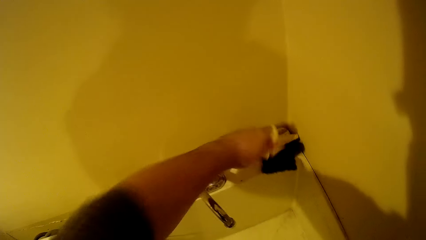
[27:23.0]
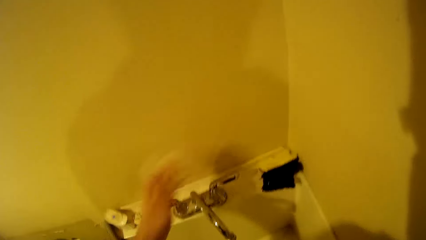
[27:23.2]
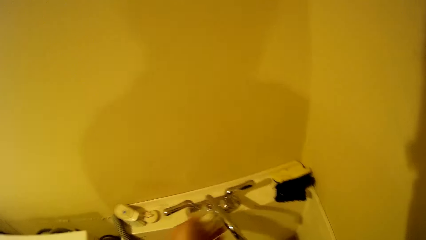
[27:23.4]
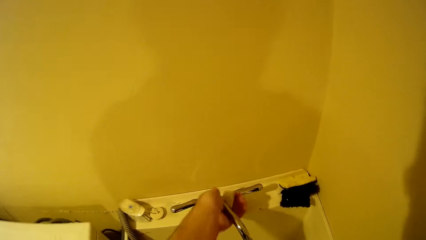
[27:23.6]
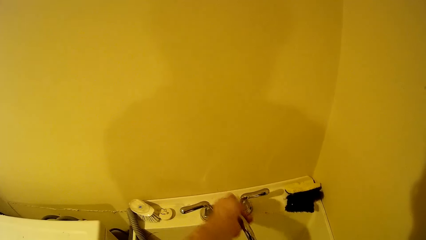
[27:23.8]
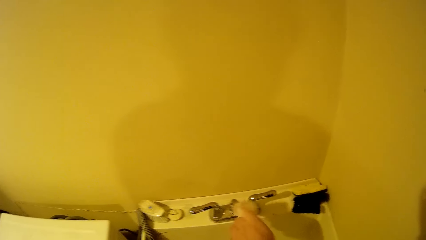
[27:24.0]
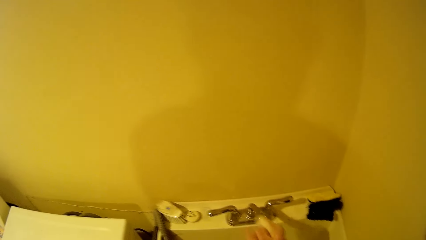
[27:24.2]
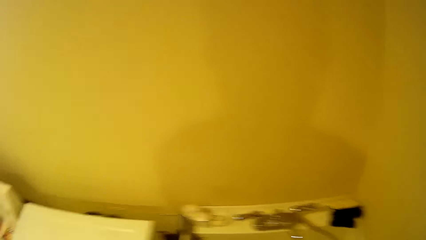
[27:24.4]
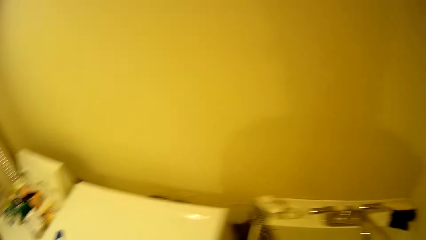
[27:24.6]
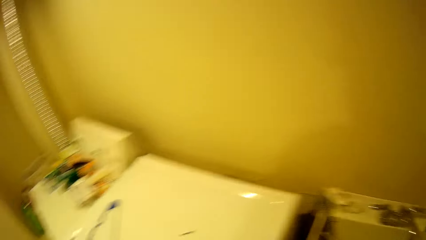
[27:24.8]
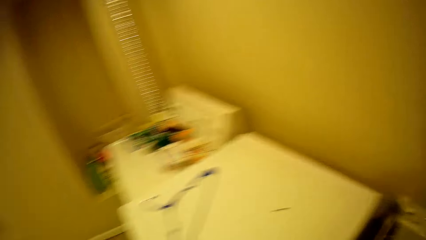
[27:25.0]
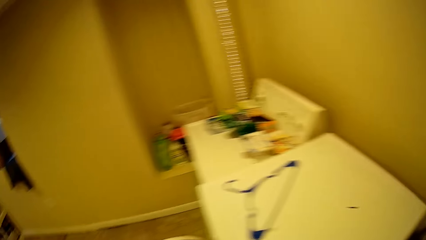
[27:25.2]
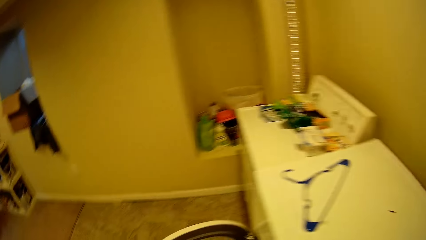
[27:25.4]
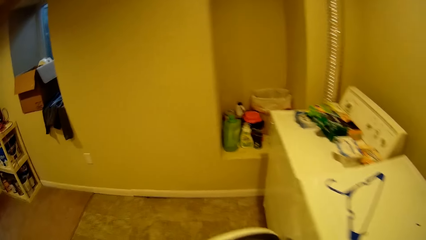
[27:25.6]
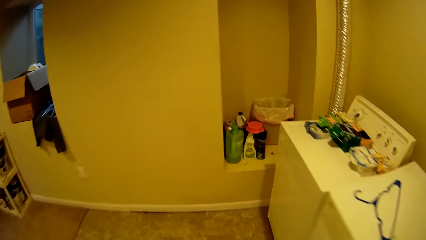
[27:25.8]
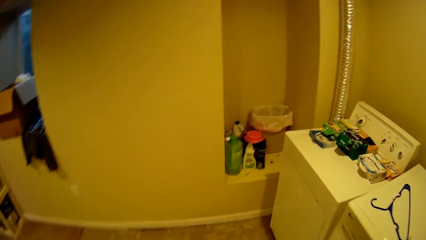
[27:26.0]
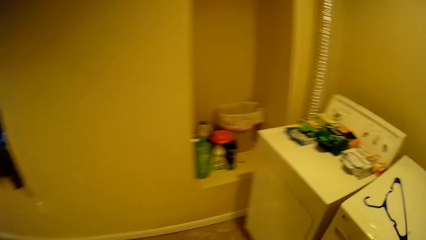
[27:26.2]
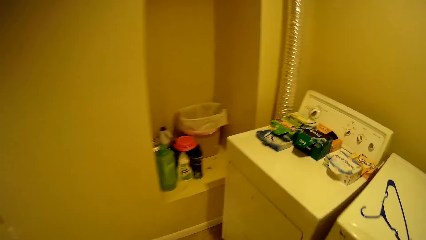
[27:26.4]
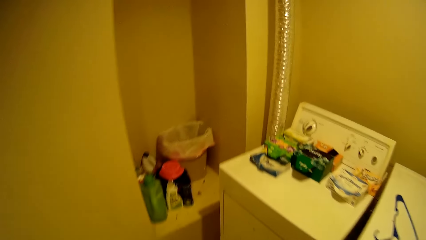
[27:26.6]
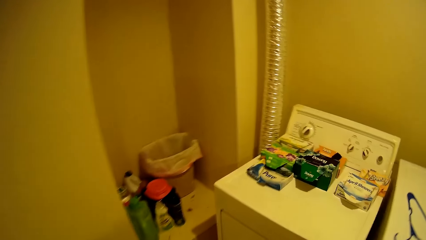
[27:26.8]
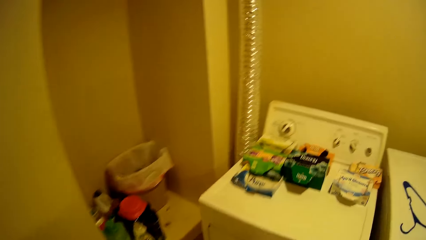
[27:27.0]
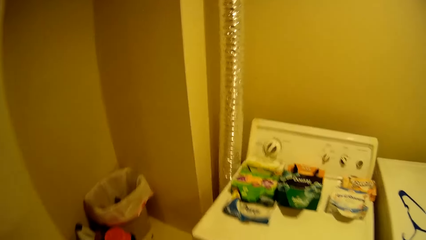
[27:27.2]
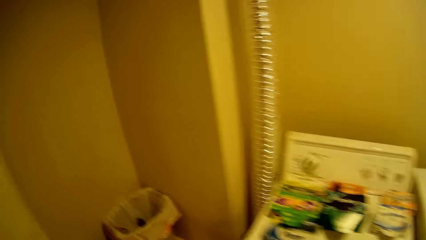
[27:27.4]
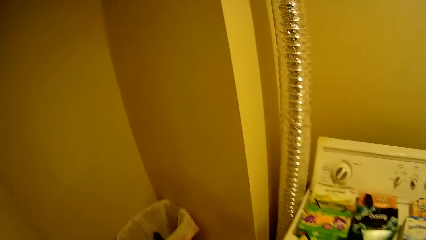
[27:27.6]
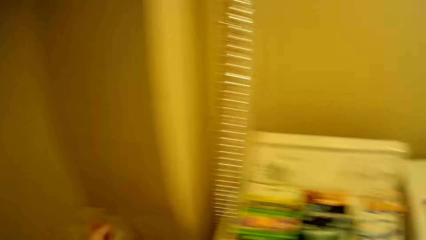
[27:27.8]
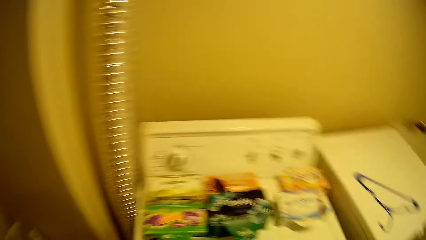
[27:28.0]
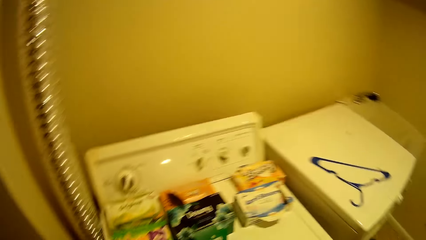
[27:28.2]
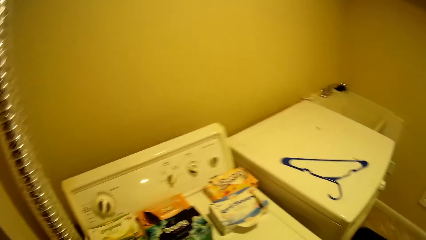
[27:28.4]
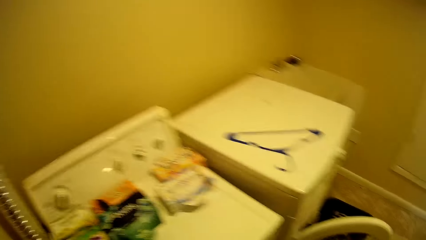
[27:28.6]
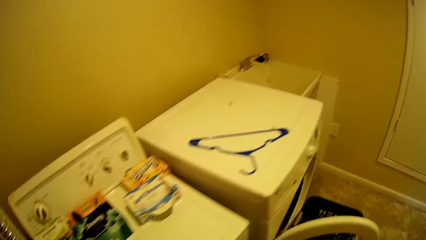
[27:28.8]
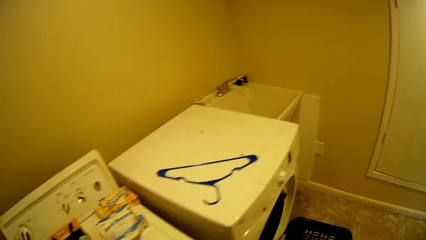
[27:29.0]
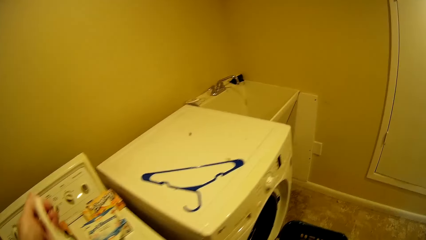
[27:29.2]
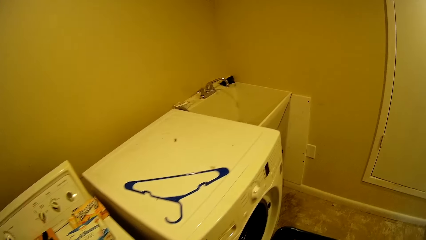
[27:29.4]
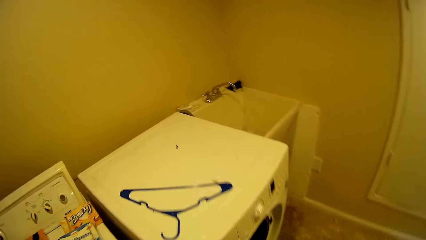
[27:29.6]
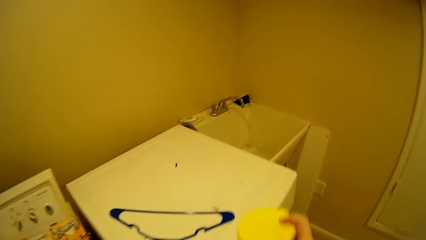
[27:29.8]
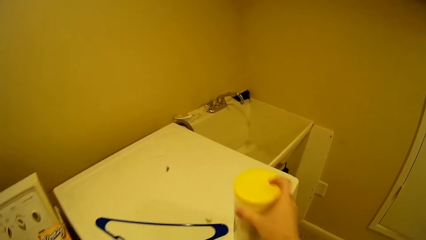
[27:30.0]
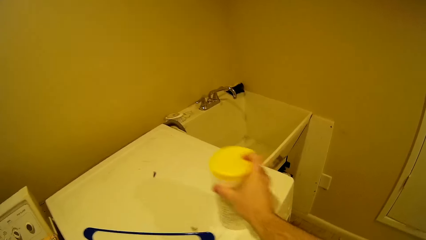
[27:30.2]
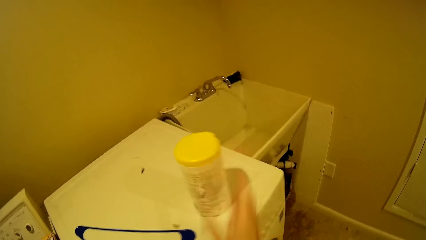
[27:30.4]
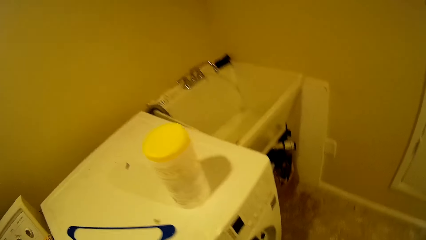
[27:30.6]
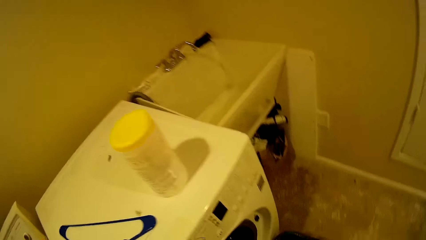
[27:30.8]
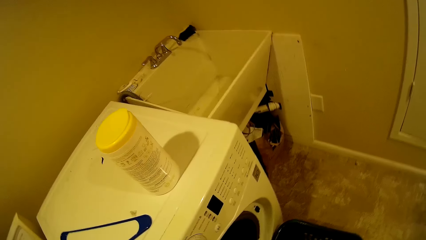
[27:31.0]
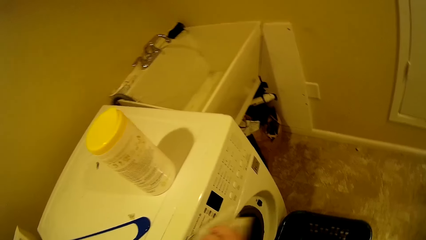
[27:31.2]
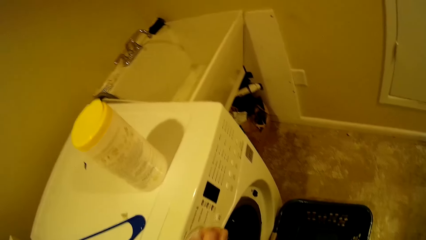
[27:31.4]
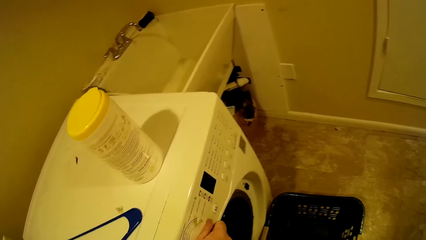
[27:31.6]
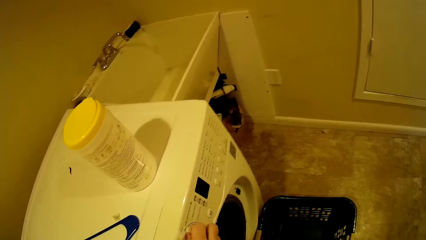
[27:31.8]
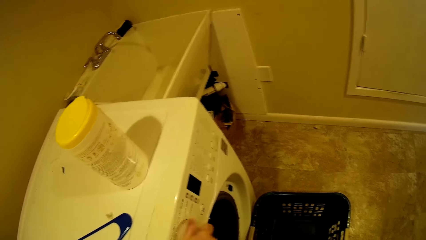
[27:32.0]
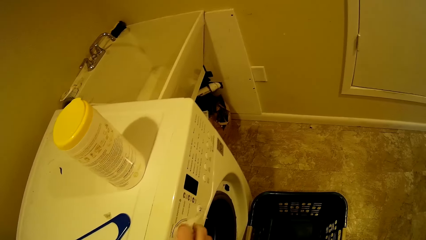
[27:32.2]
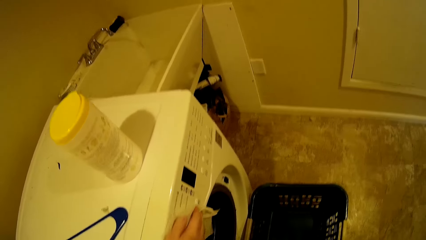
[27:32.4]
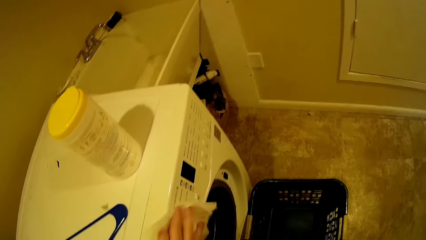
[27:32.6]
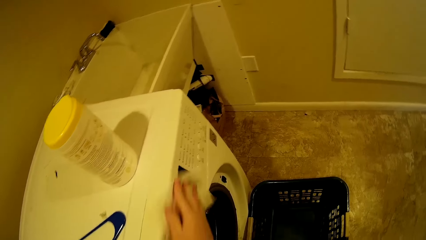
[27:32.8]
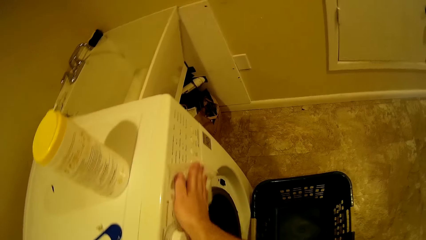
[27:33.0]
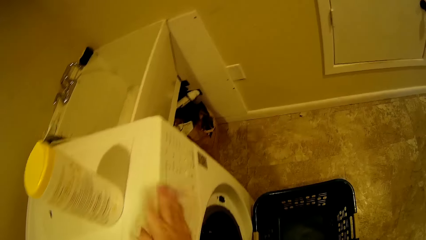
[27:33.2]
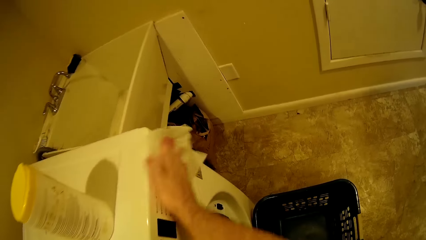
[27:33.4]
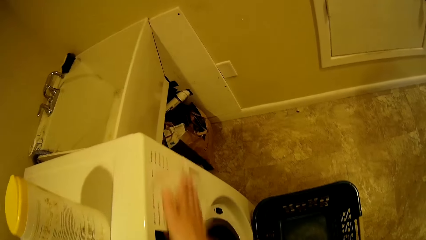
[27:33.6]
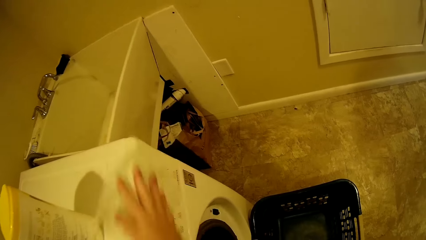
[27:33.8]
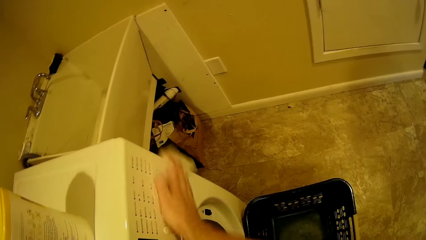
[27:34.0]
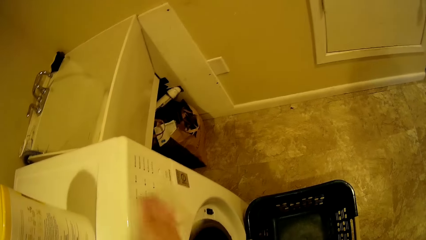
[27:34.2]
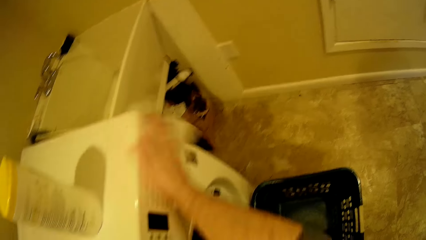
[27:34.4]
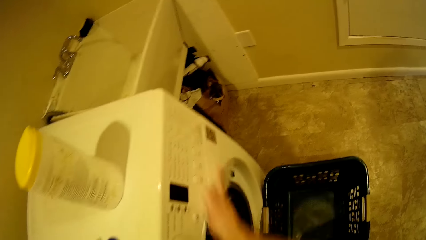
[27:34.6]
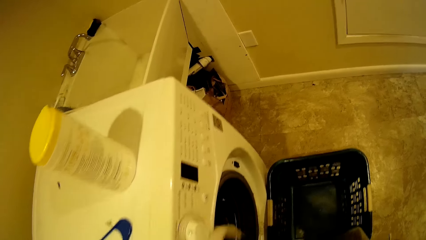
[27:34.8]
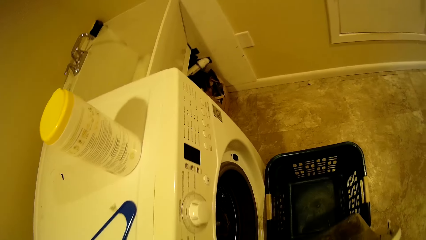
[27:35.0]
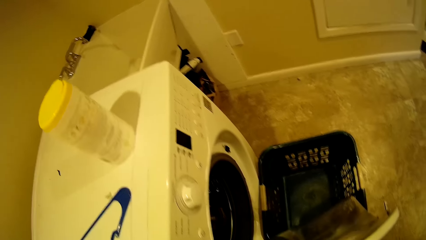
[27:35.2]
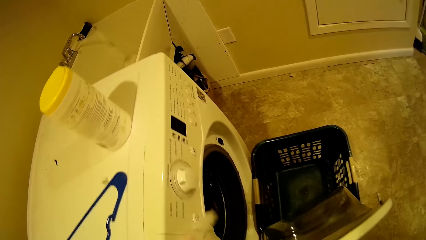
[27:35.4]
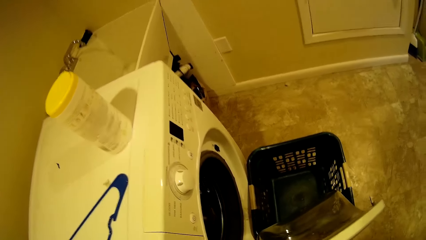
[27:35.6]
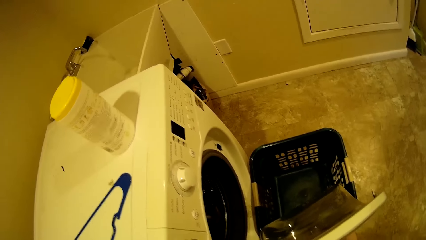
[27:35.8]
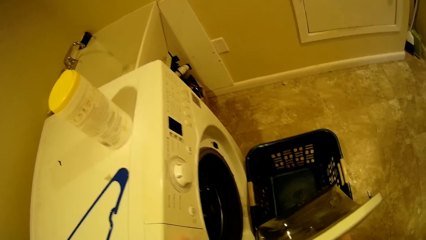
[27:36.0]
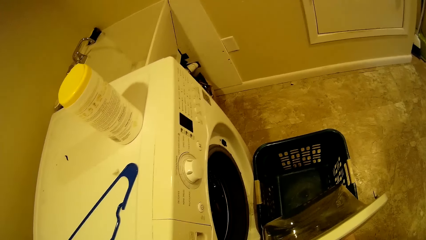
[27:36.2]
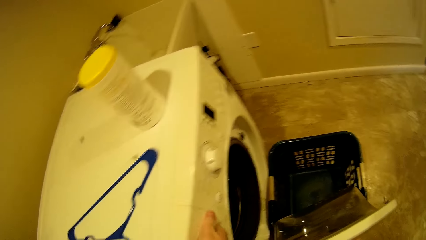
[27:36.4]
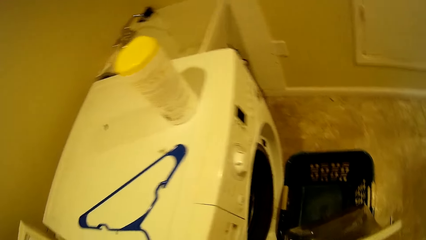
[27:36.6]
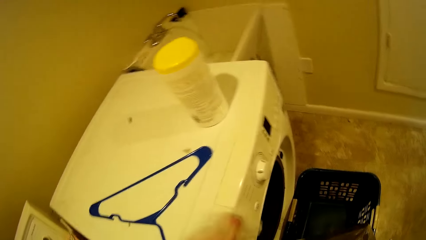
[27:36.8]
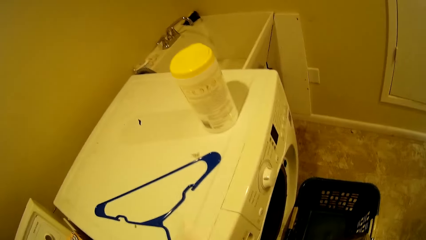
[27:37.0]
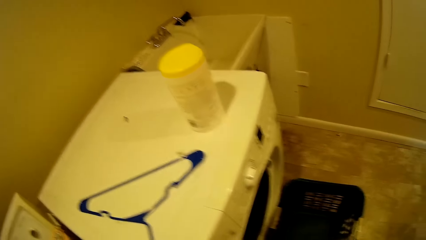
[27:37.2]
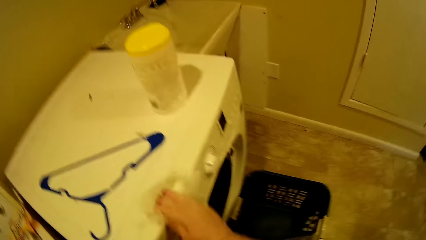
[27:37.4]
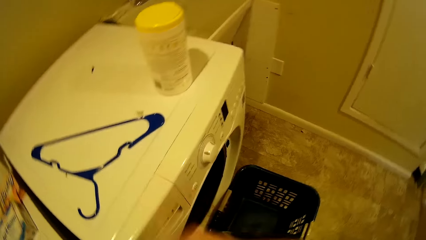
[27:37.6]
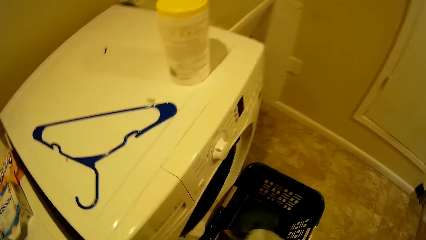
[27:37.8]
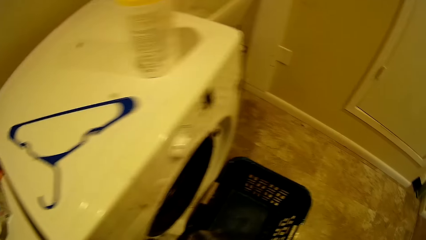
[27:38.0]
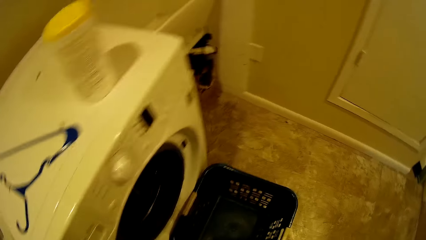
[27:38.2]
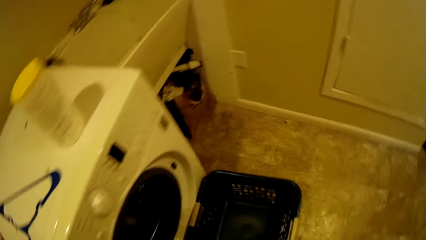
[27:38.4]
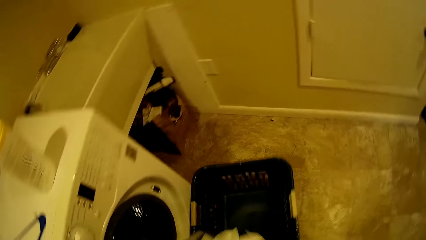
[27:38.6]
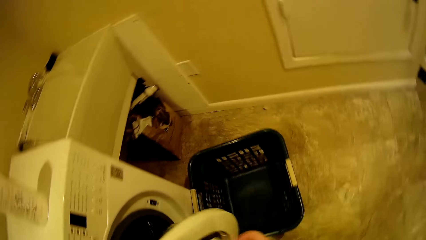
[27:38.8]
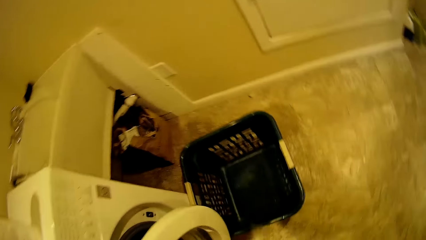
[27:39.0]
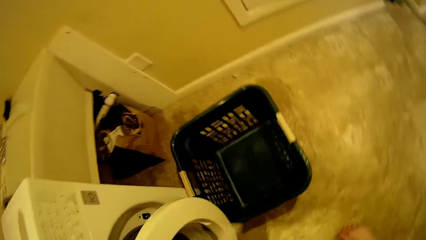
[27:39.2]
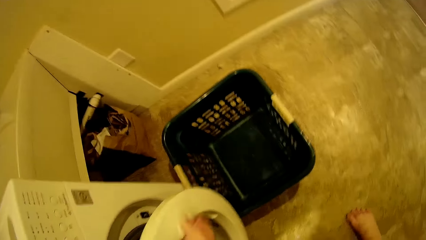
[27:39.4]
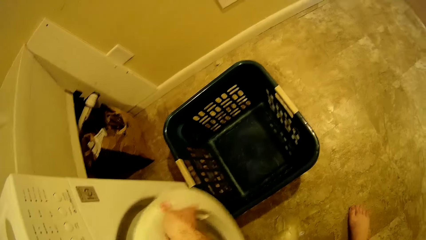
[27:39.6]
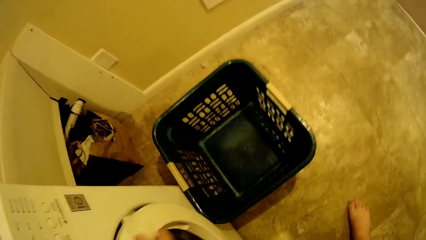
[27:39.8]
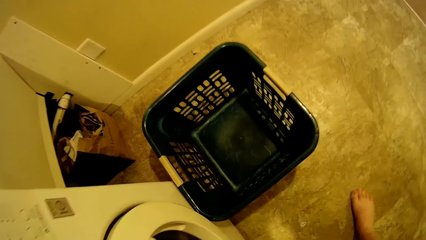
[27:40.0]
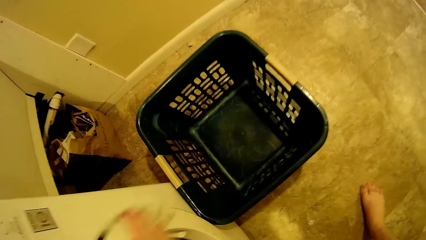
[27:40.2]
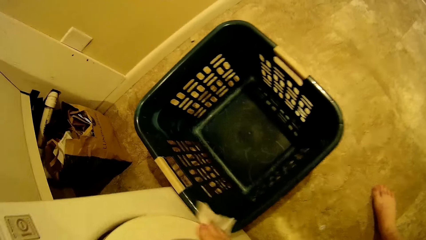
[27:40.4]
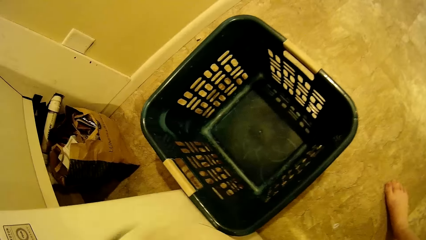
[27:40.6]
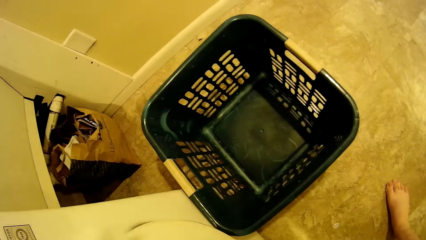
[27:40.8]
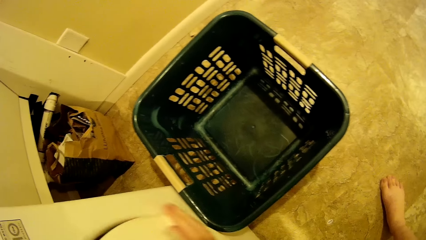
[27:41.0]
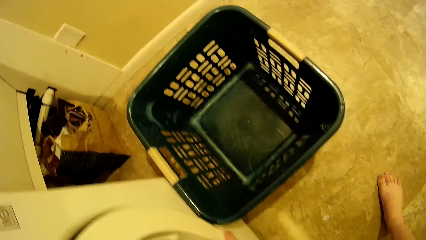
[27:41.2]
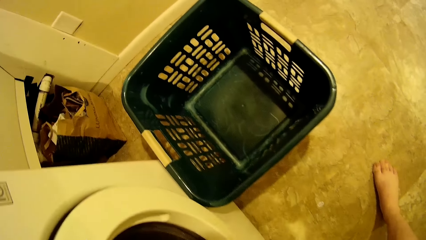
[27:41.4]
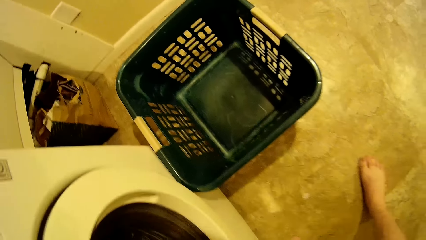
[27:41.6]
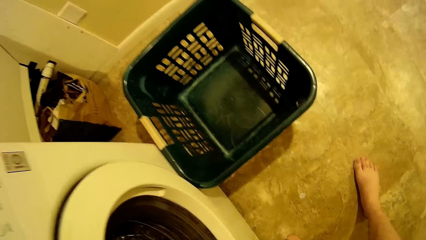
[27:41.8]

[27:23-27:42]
The camera wearer takes the soap. He washes his hands. He walks. He drops a jar of wet wipes on a washing machine with his right hand. He wipes the washing machine with the wet wipe in his right hand. He closes the washing machine door with his right hand. He wipes the washing machine with the wet wipe in his right hand.
